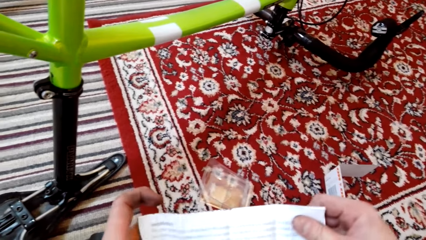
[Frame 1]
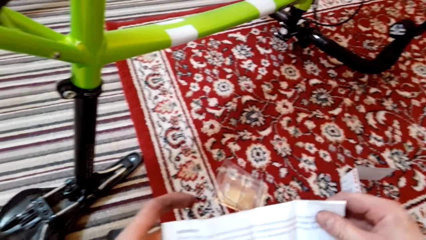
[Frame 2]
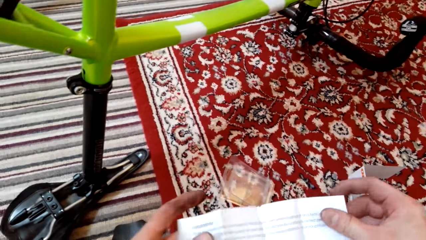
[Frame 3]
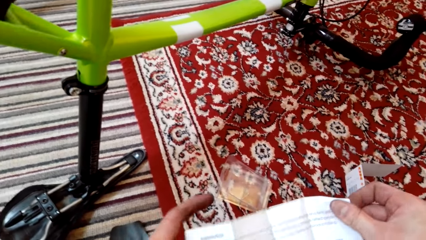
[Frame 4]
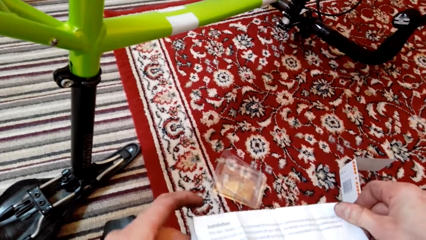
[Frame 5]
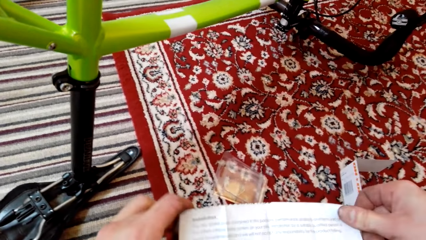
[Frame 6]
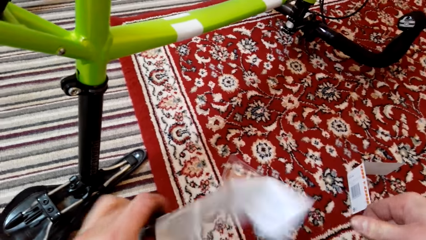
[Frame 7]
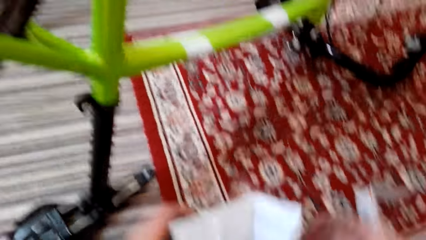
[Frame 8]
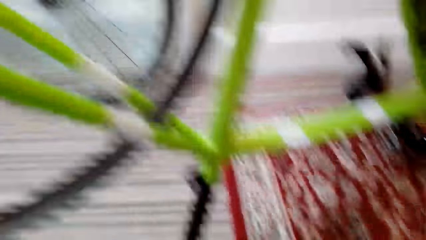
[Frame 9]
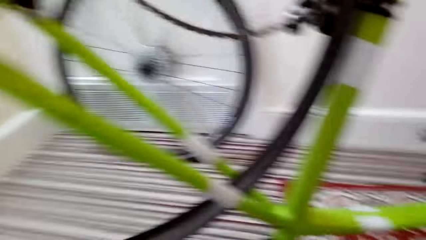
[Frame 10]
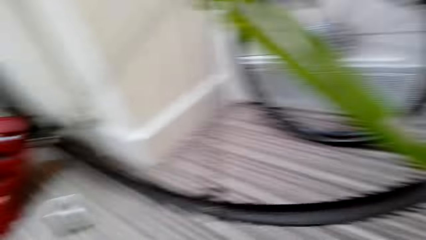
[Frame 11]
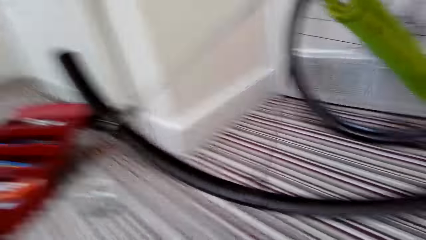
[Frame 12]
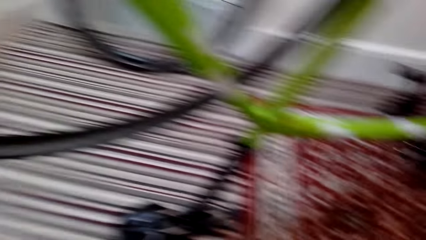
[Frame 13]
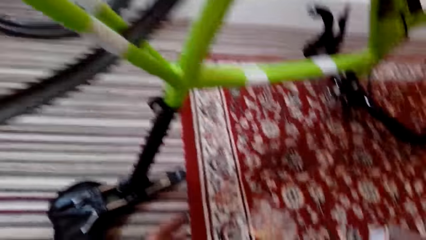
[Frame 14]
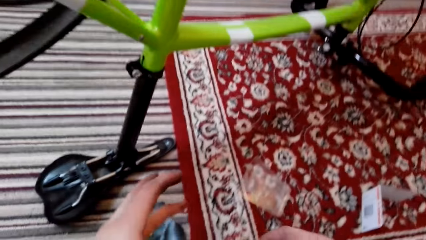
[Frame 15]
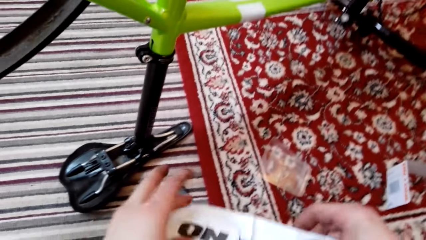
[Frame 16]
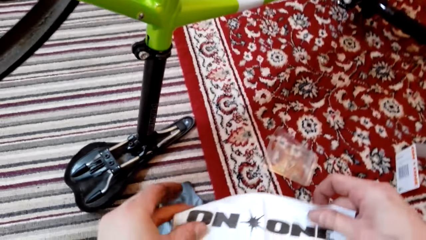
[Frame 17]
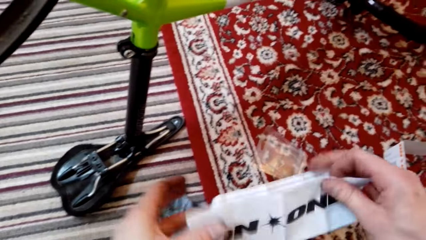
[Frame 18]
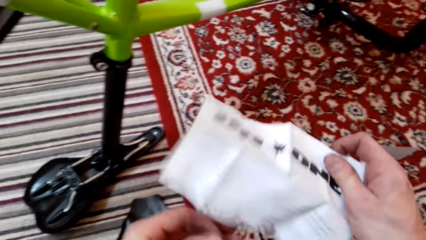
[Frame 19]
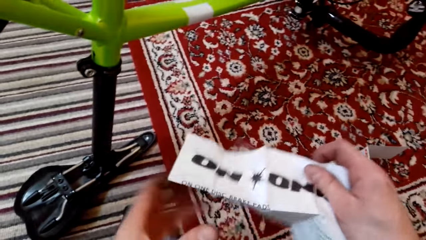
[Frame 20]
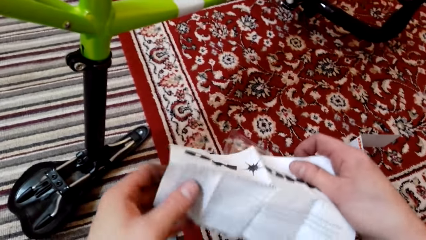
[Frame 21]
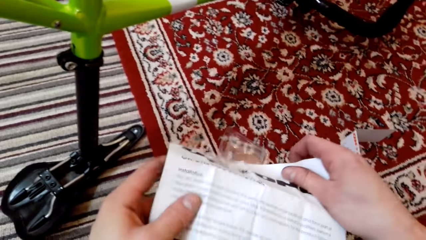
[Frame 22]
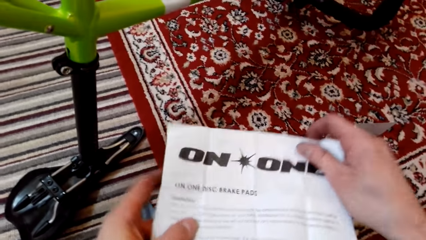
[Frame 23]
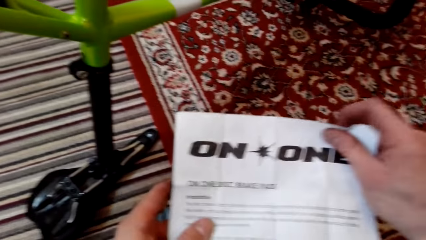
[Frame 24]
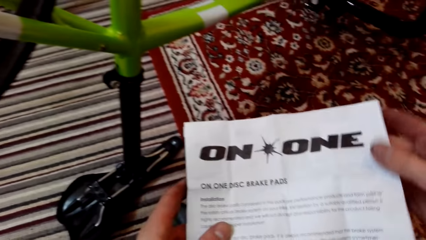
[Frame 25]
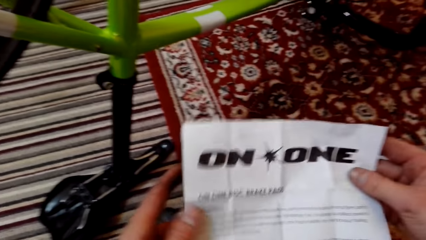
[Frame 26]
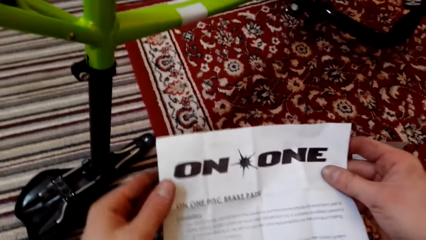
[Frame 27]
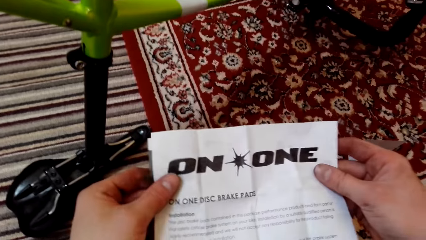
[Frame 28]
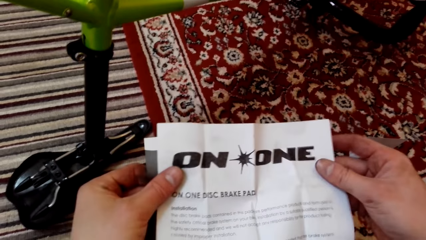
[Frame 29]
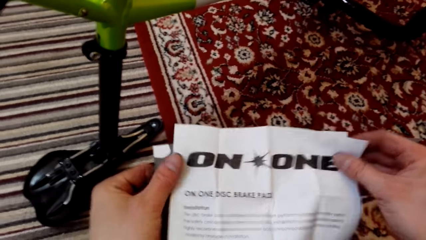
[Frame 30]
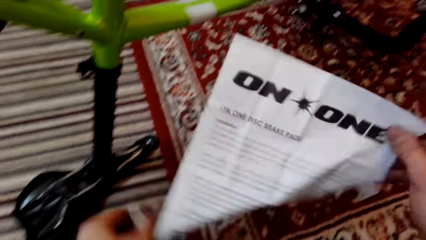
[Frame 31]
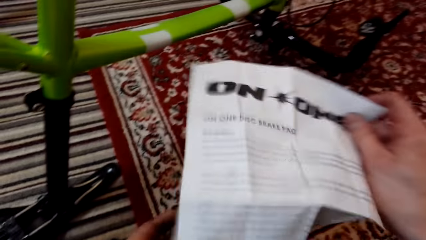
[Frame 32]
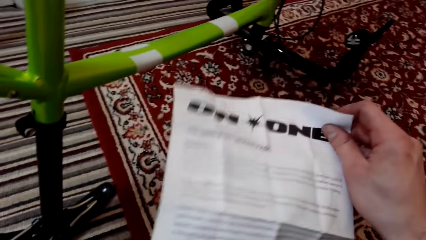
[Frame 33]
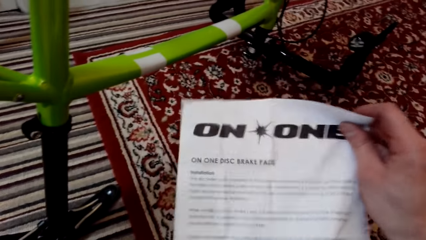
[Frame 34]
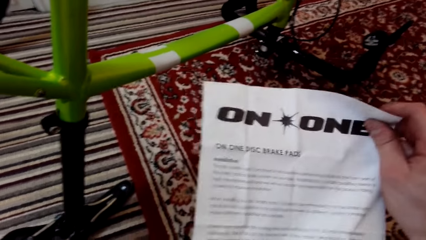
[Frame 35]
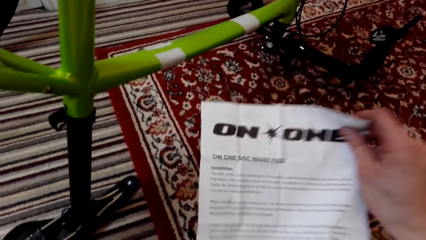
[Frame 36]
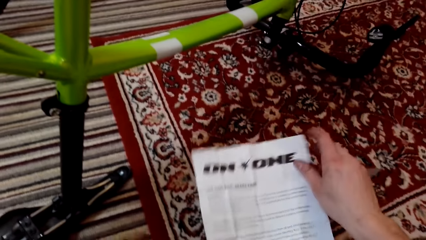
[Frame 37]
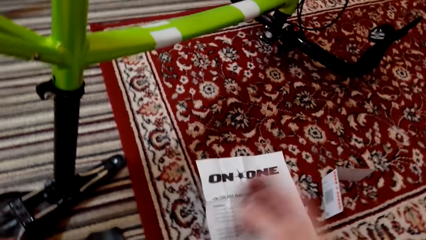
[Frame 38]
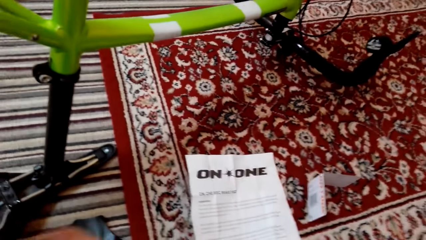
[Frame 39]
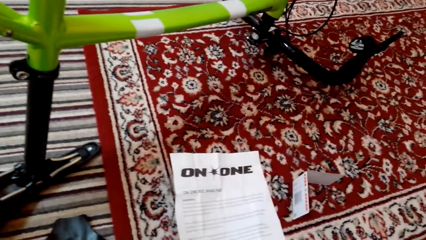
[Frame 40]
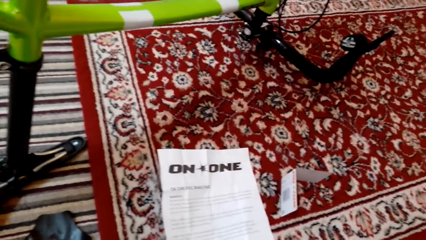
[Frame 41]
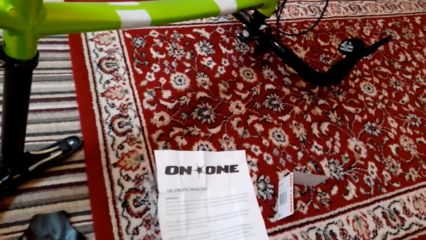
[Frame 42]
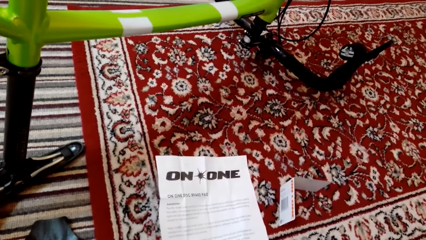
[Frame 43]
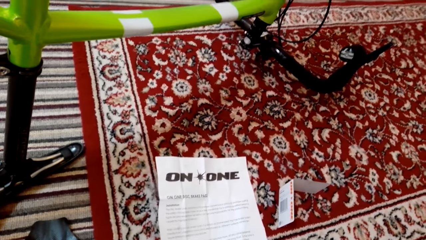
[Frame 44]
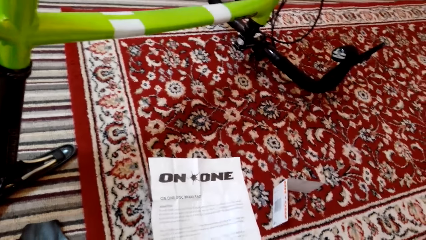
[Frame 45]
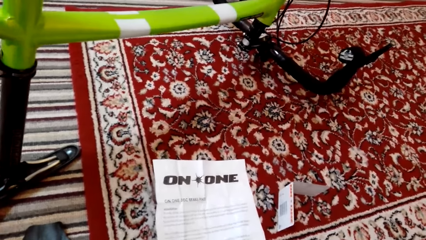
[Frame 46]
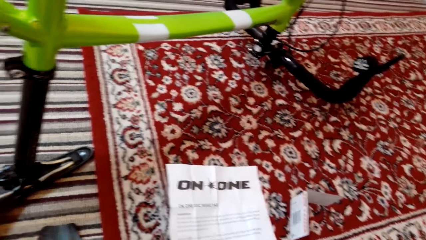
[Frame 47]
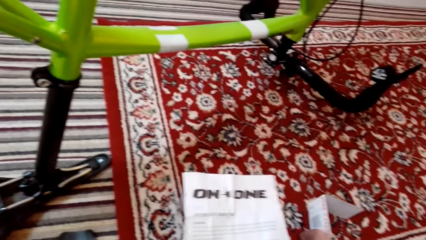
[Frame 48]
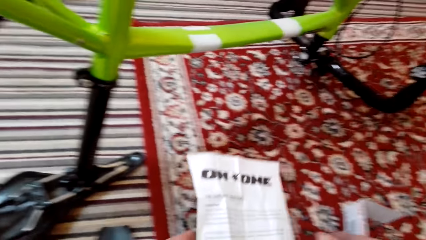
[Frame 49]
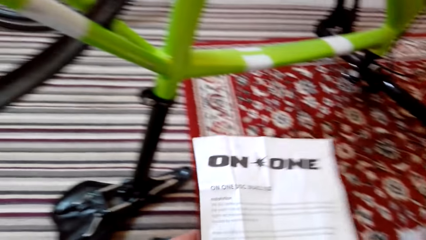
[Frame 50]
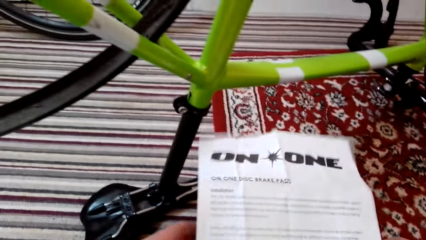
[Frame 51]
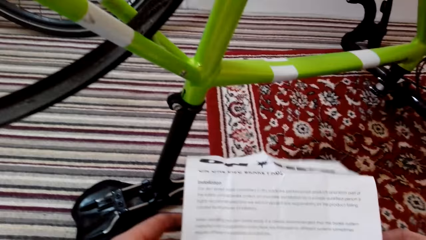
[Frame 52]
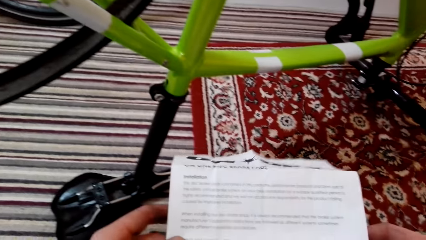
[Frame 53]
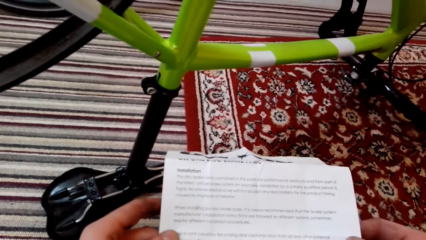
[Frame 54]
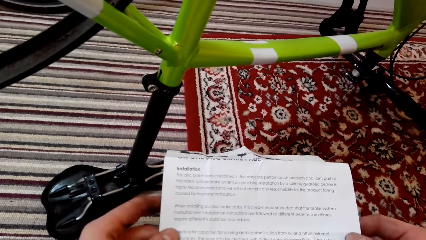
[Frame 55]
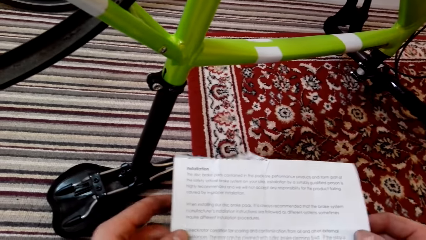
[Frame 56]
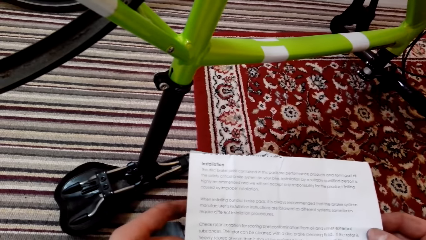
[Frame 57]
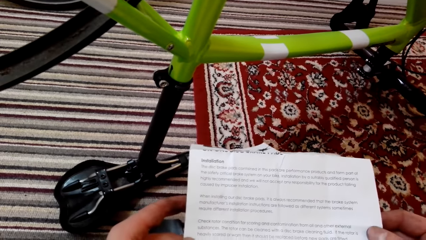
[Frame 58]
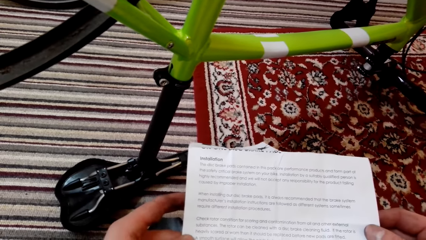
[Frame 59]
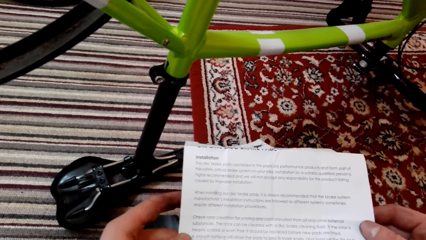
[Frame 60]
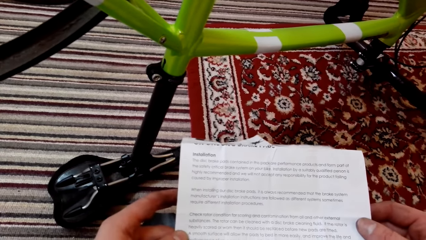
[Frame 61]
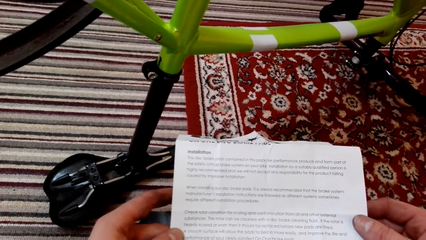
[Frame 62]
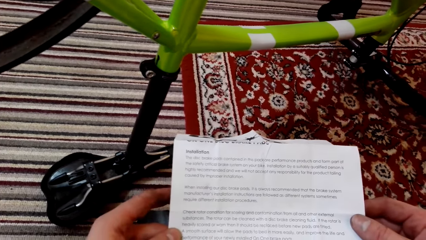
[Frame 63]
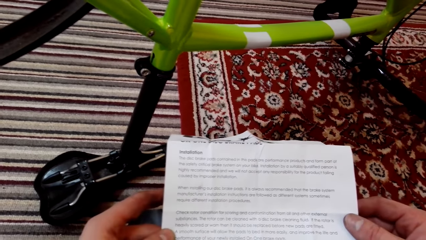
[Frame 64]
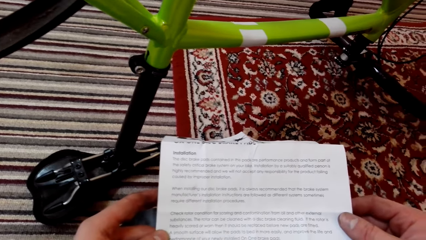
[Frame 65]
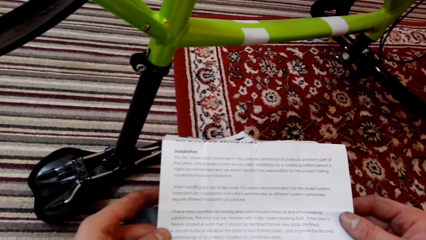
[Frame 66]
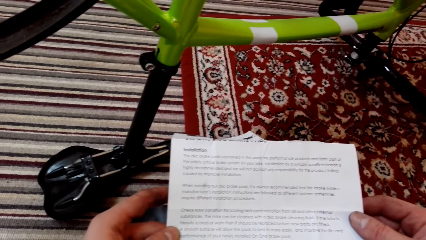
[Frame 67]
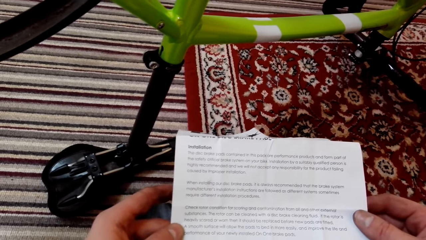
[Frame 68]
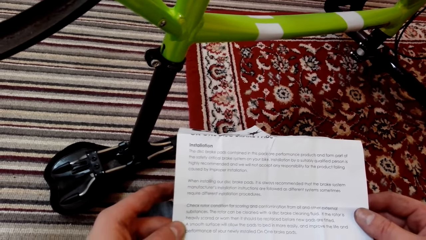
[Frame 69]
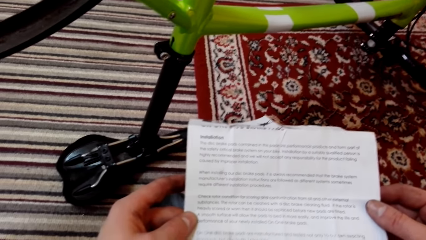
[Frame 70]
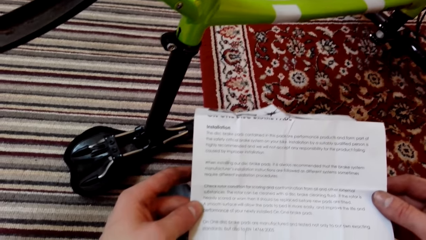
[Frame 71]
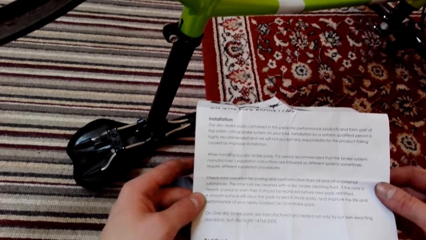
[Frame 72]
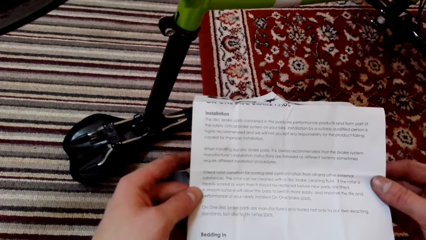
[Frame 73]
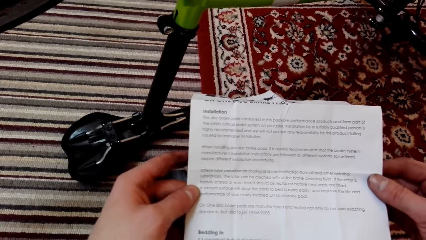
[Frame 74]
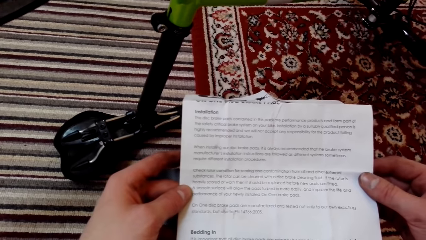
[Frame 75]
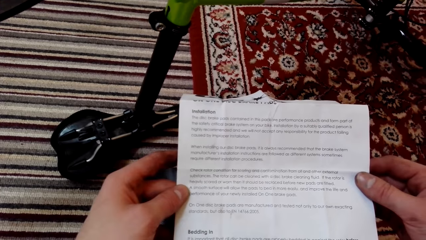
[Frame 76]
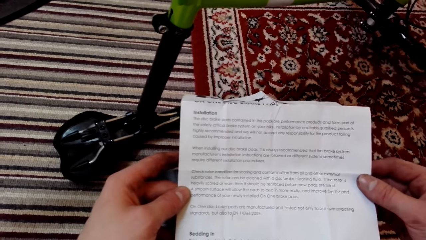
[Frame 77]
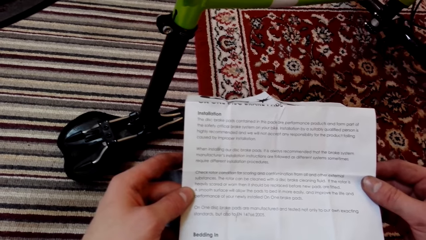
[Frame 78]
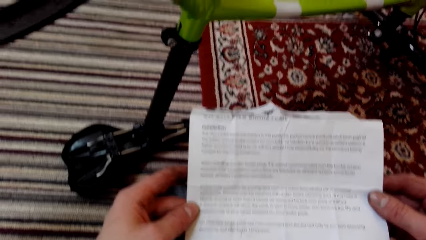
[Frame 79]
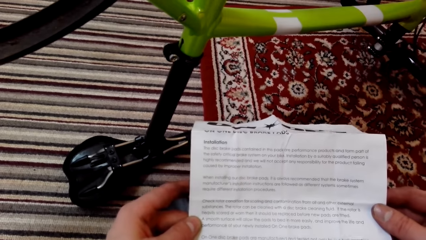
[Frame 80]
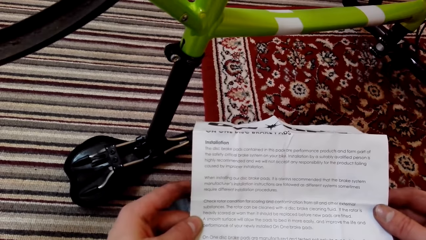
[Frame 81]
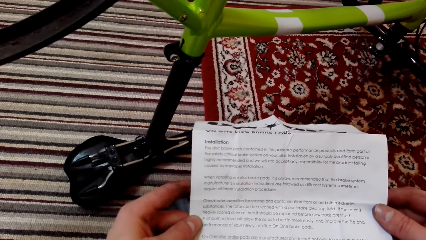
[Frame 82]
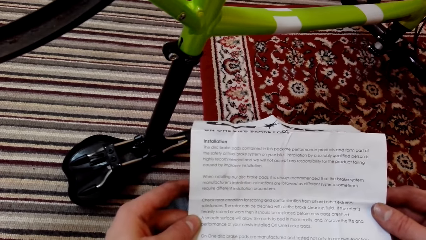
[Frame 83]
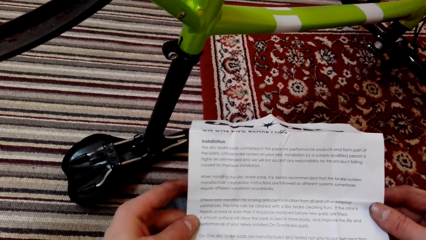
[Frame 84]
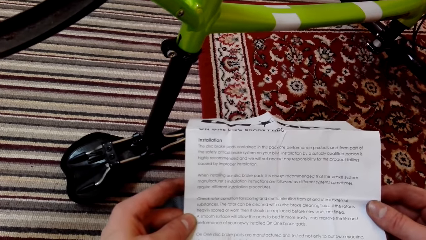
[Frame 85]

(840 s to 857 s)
The camera wearer looks around. They read the installation paper guide. They drop the installation paper guide. They pick up the installation paper guide. They read the installation paper guide.
